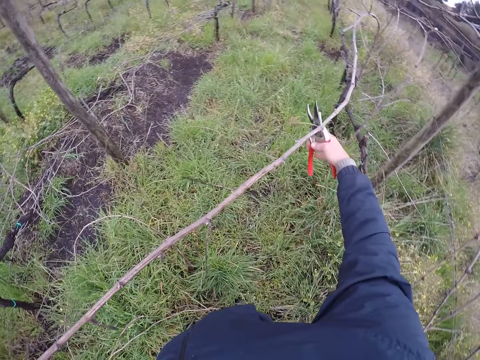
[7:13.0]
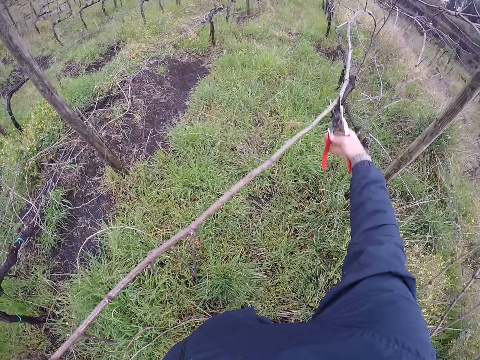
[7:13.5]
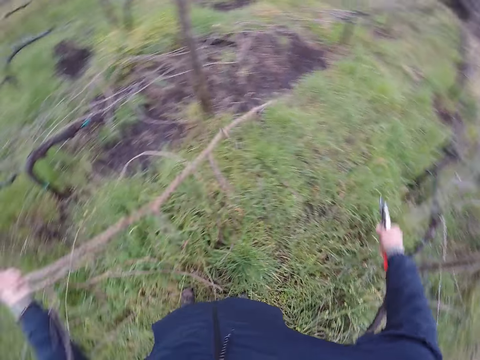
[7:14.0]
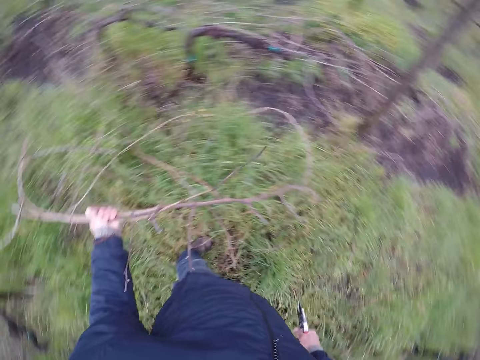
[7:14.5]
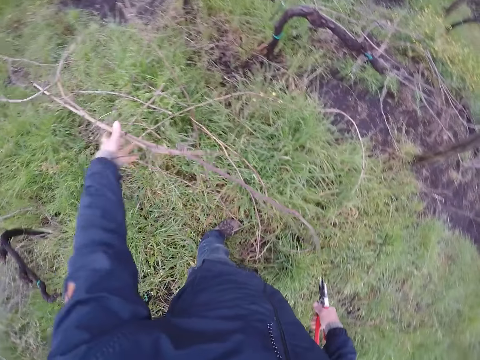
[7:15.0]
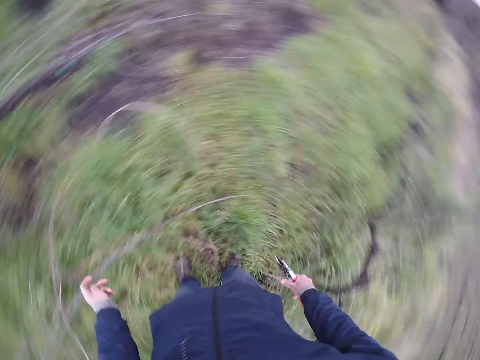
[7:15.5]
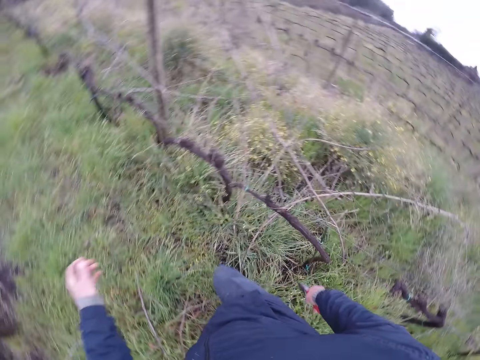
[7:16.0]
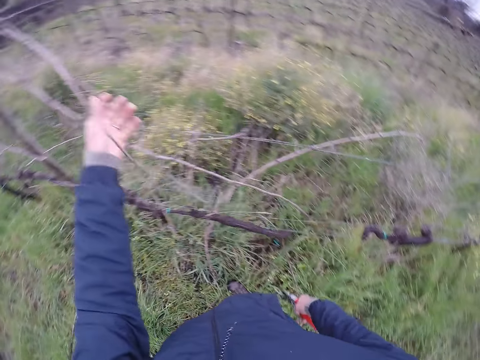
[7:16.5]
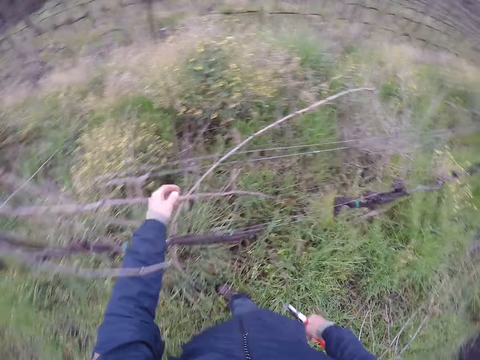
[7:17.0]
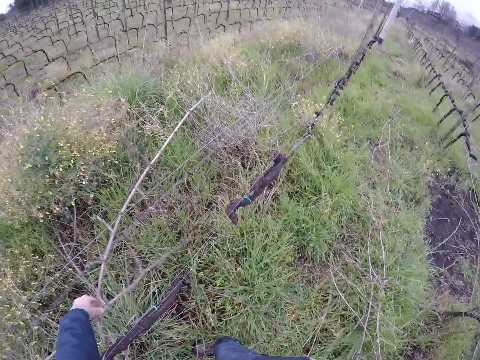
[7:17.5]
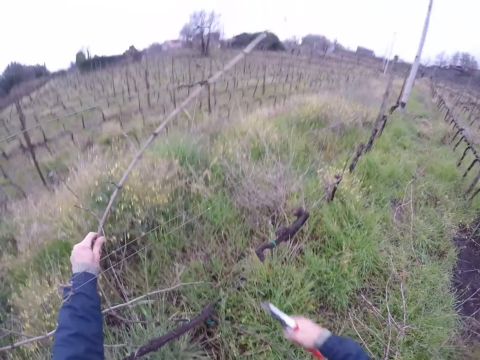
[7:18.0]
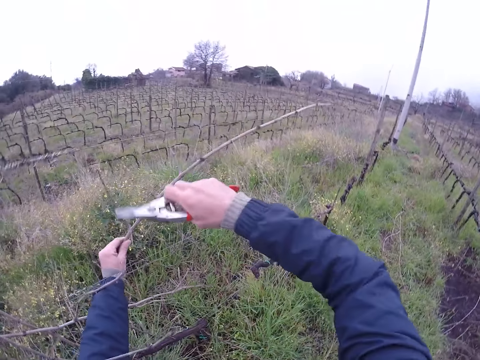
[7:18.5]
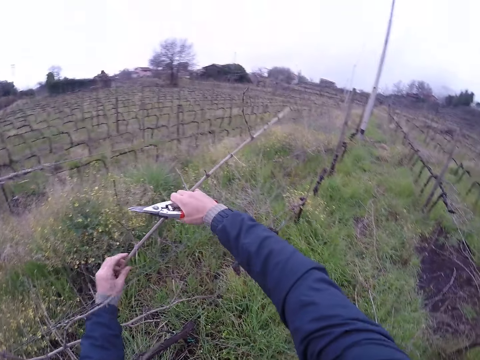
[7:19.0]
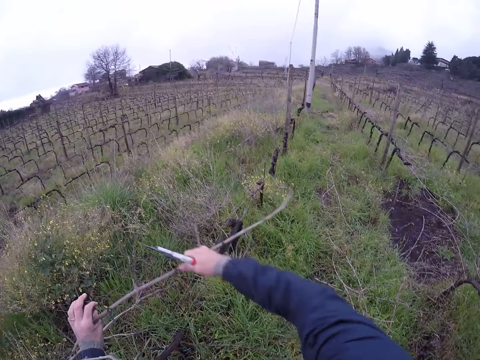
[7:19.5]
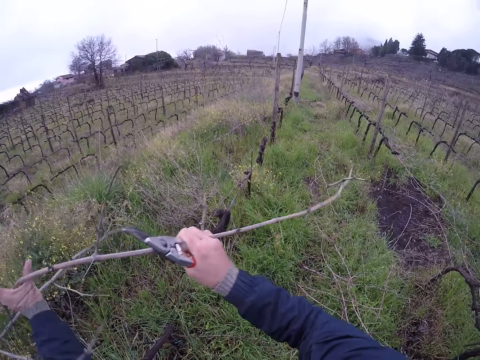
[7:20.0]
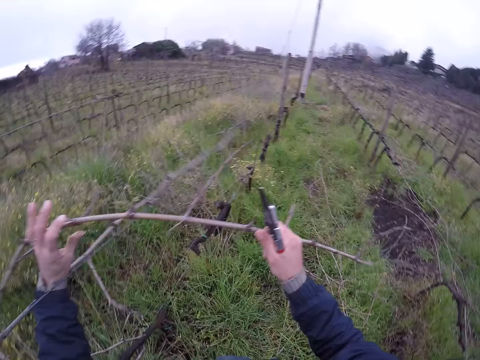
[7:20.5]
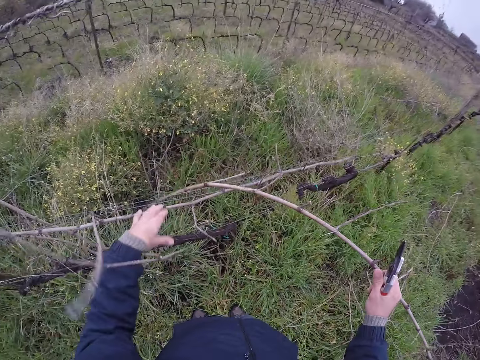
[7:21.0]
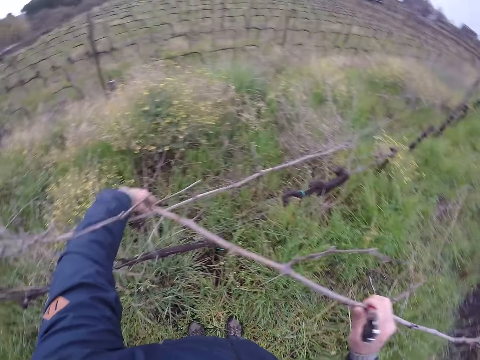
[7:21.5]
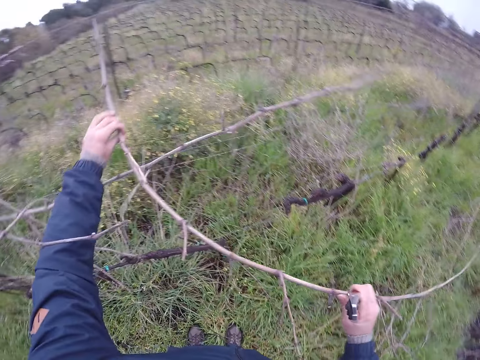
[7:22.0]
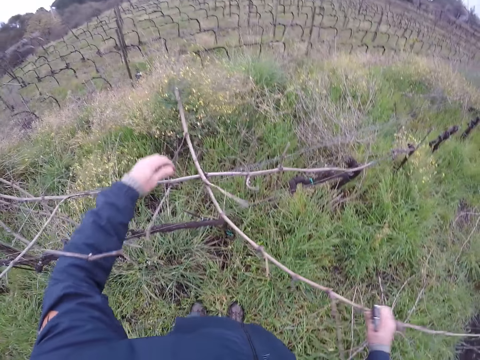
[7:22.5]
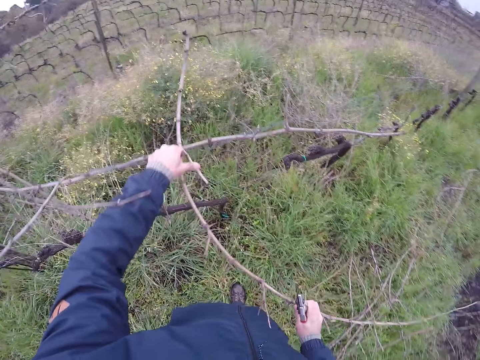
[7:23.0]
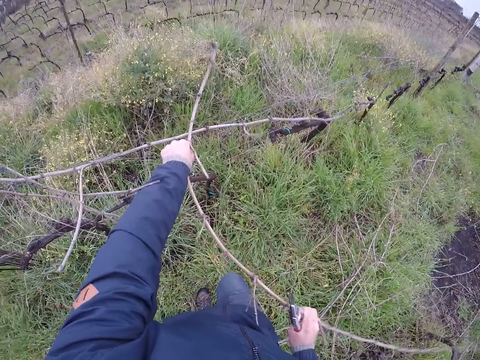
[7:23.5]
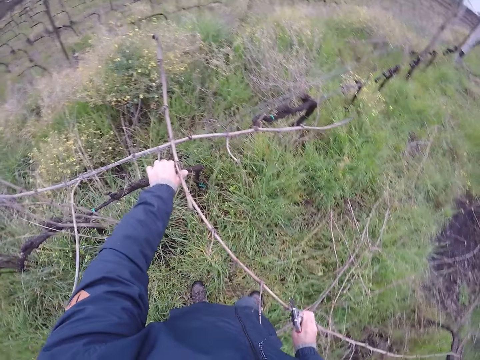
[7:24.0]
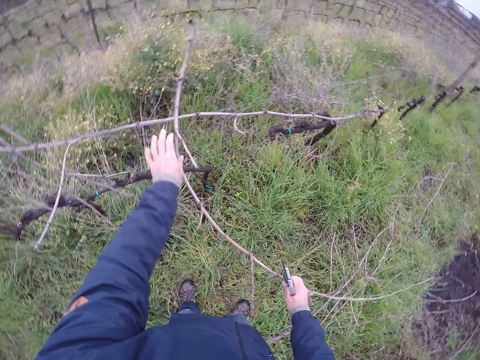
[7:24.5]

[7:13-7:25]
The camera wearer cuts the twig from the barbed wire with the pliers in his right hand. He drops the twigs on the ground with his left hand. He pulls a twig from the barbed wire with both hands.

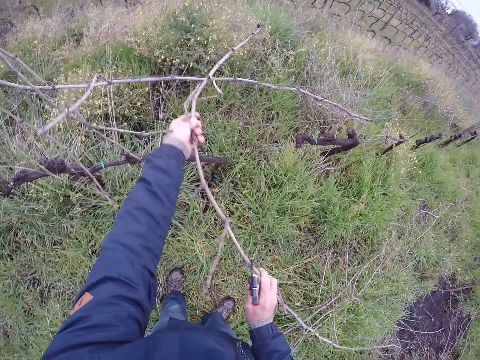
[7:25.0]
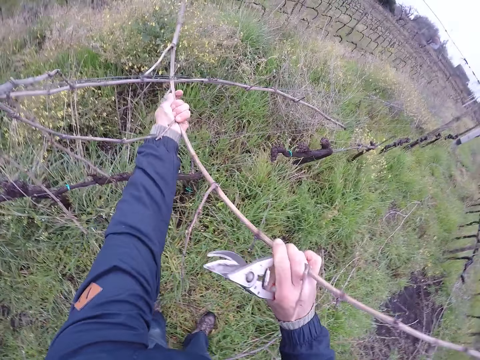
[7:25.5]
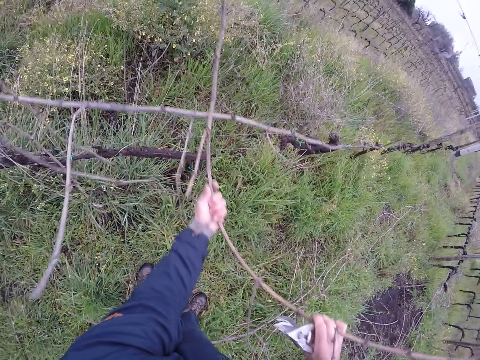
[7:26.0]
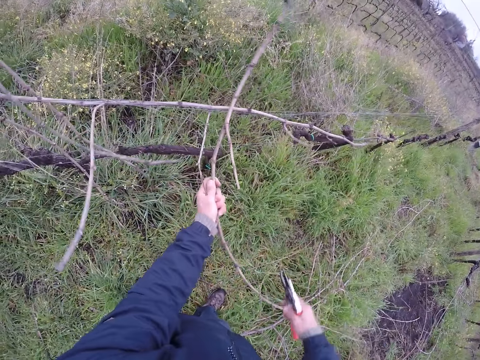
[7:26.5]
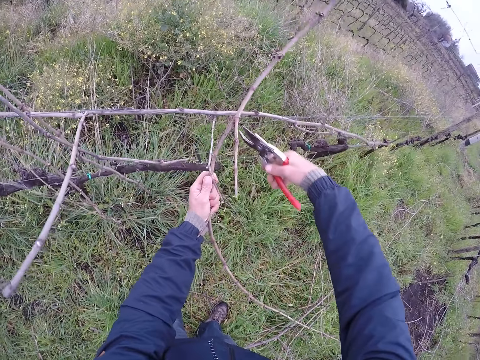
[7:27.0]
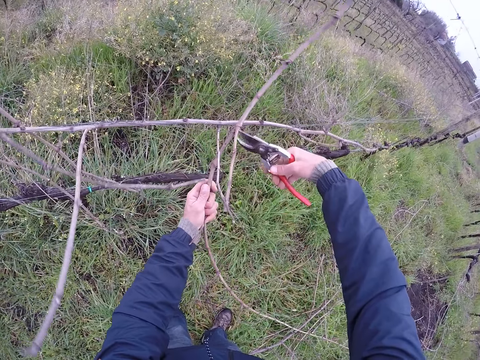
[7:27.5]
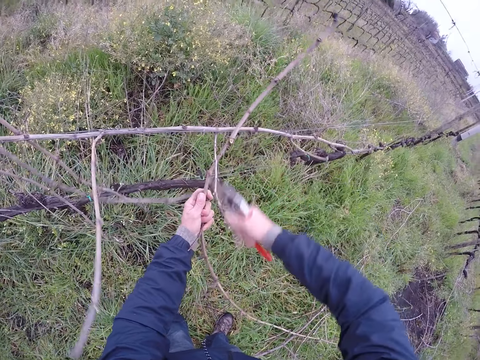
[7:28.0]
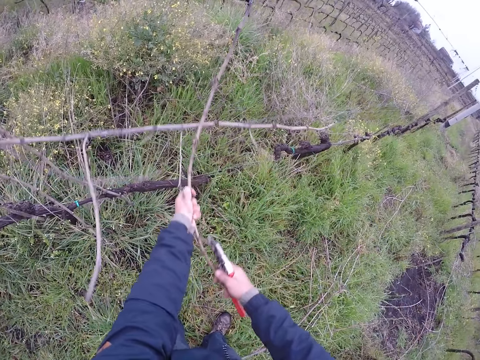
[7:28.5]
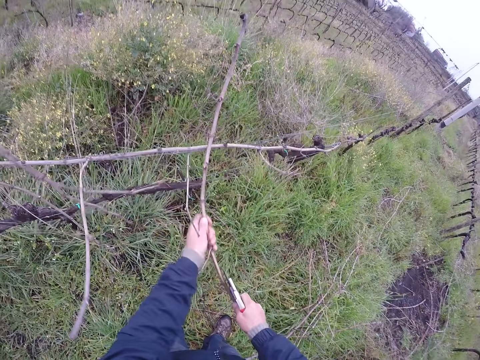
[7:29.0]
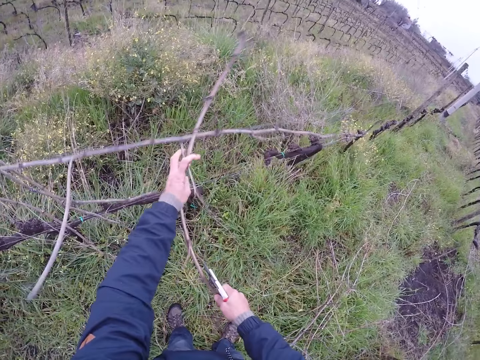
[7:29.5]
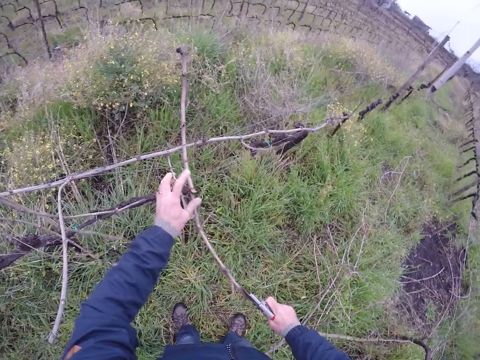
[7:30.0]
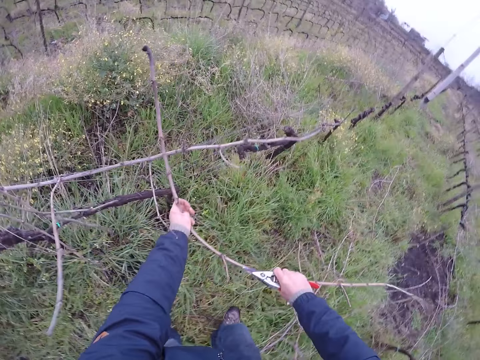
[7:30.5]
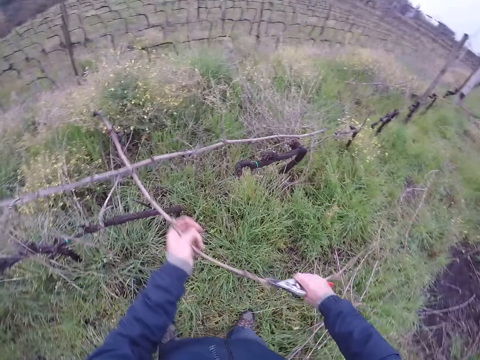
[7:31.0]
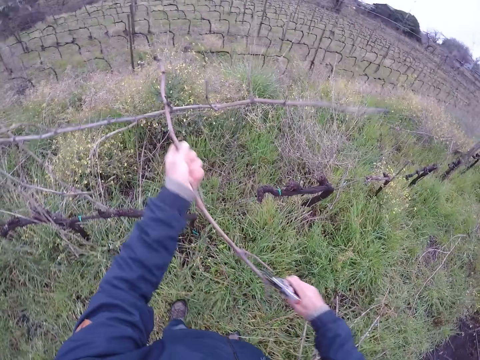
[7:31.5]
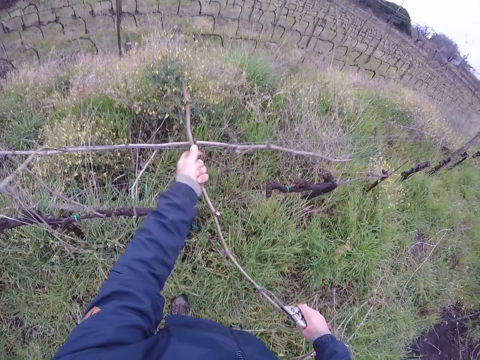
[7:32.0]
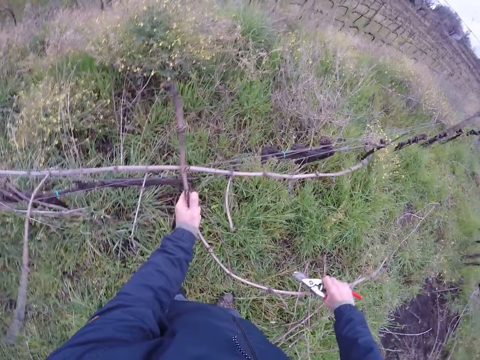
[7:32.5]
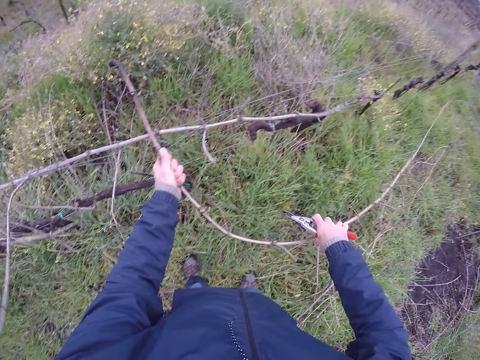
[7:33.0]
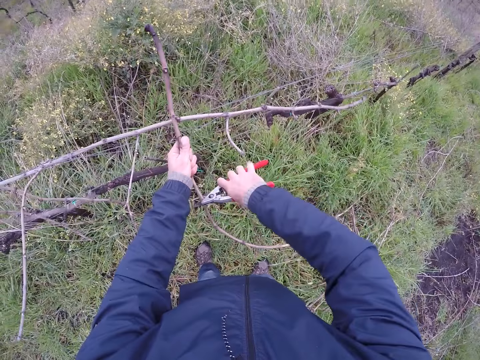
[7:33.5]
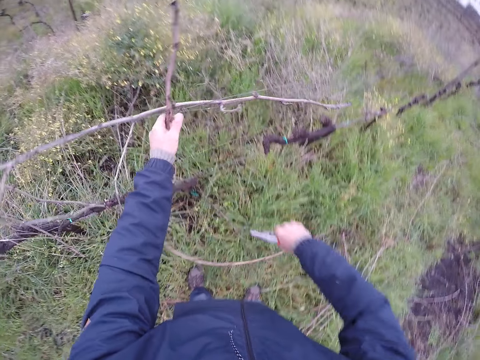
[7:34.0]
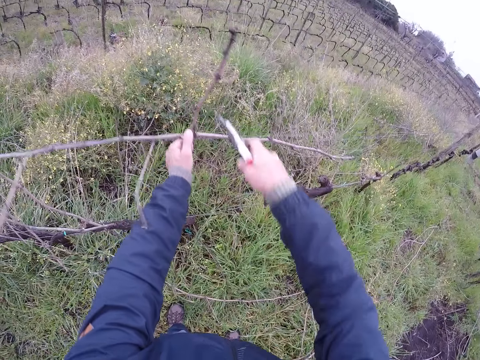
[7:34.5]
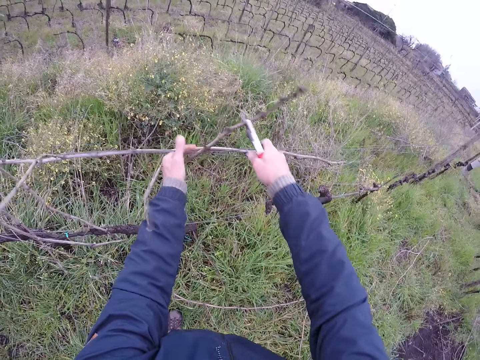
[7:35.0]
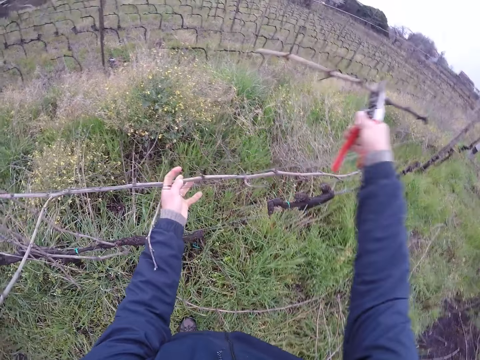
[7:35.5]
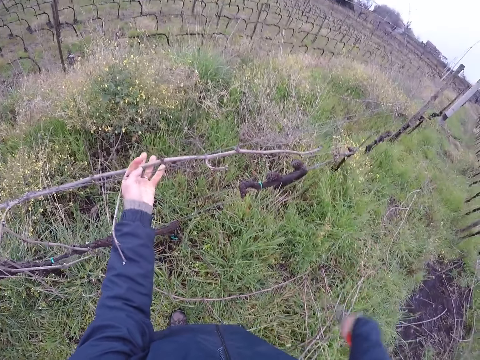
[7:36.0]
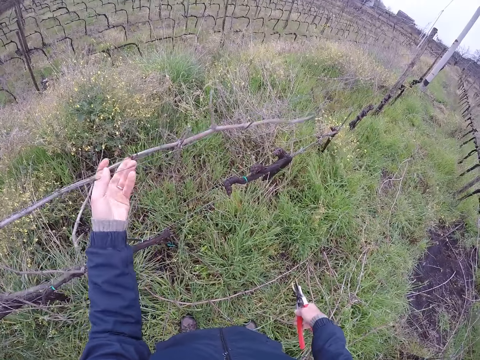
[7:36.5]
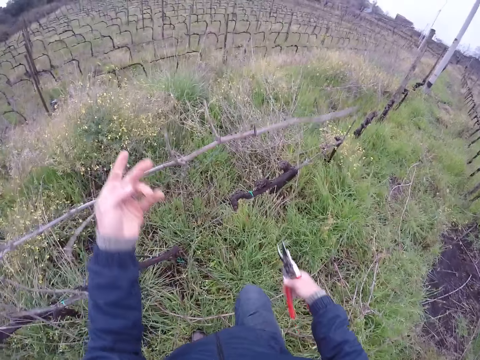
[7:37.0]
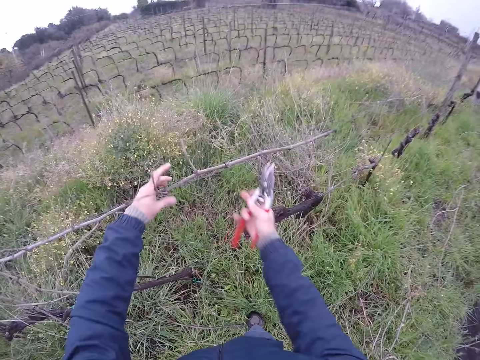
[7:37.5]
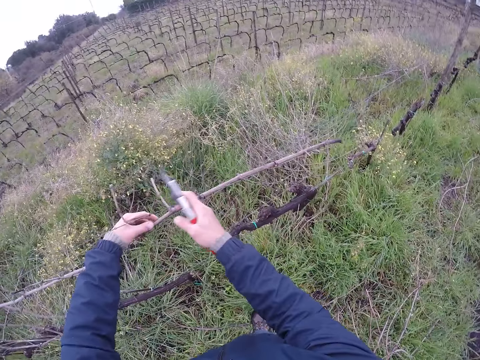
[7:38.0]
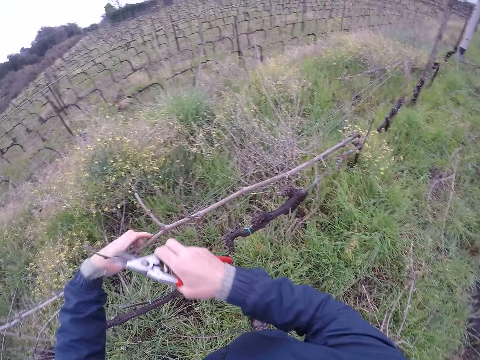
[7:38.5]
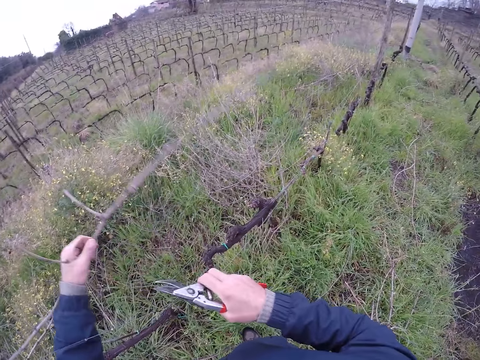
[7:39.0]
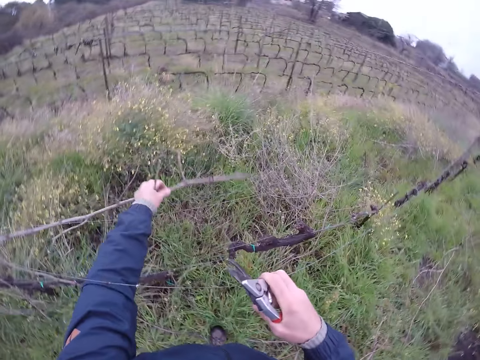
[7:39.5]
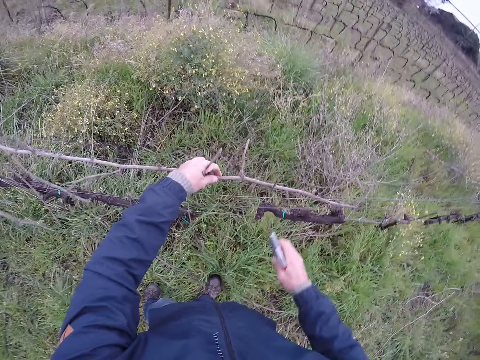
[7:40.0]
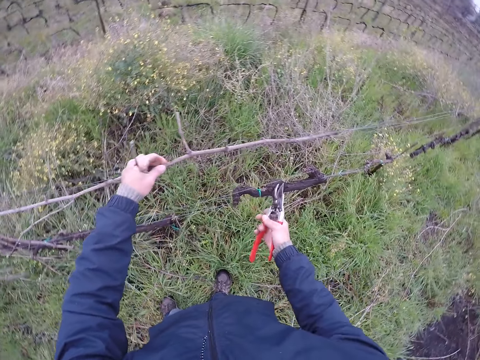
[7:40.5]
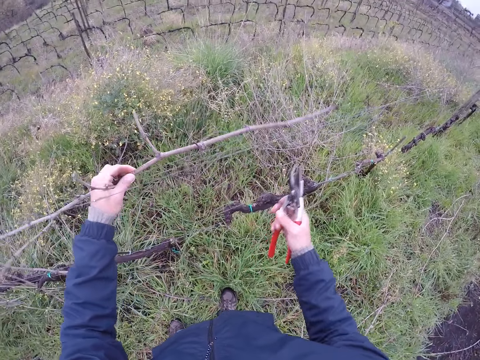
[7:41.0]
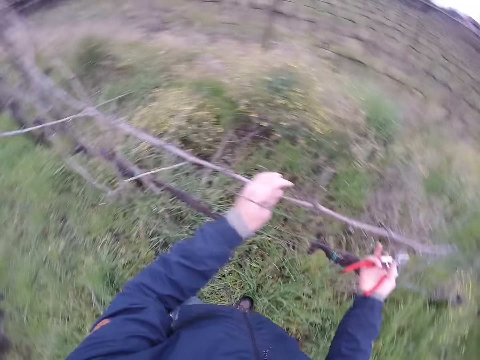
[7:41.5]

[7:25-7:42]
The camera wearer cuts the twig from the barbed wire with the pliers in his right hand. He removes sticks from the fence. He cuts off the twig using the pliers. He pulls the twig from the barbed wire with the pliers in his right hand. He moves the fence and removes sticks from the fence.
